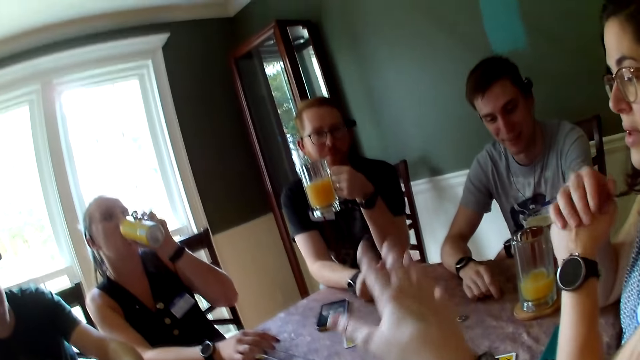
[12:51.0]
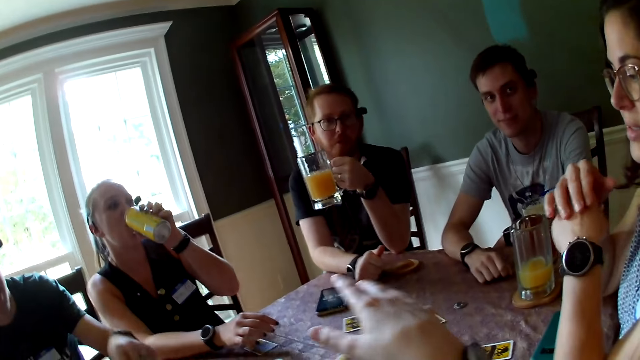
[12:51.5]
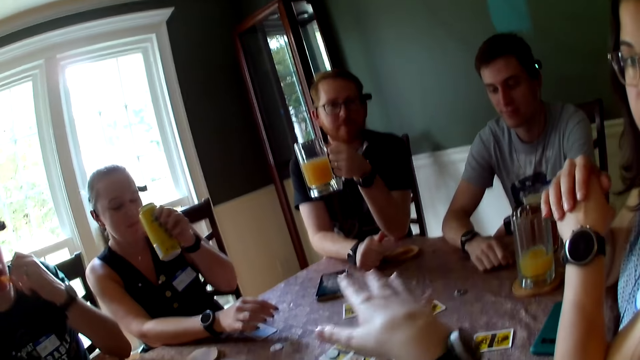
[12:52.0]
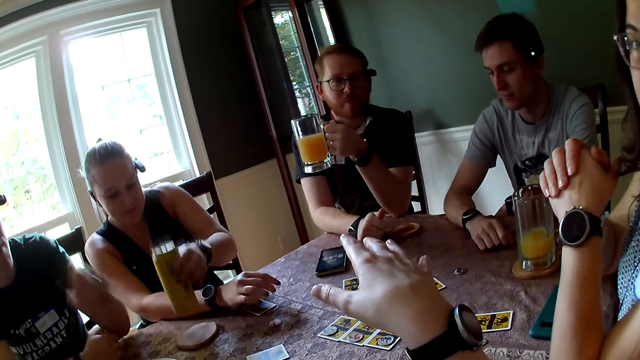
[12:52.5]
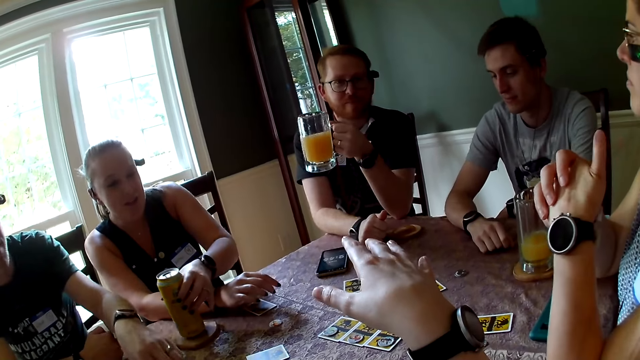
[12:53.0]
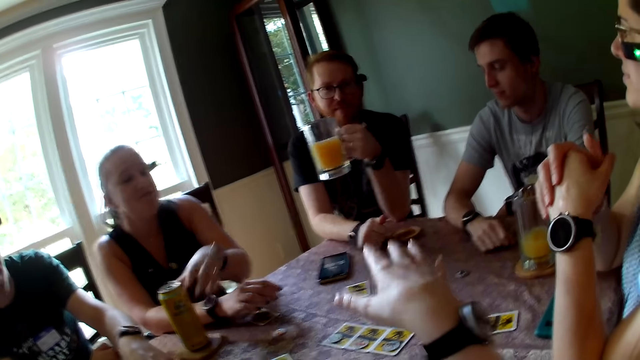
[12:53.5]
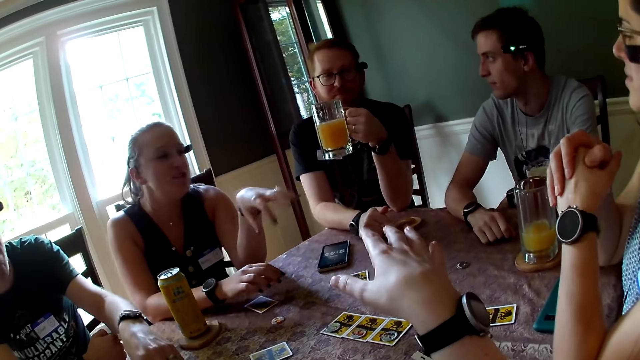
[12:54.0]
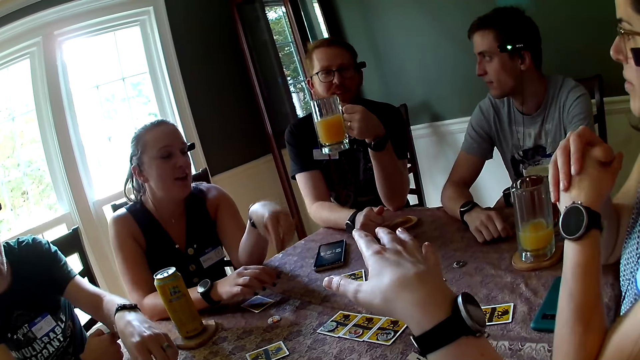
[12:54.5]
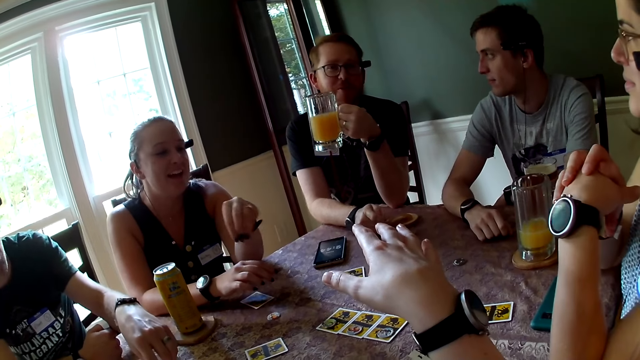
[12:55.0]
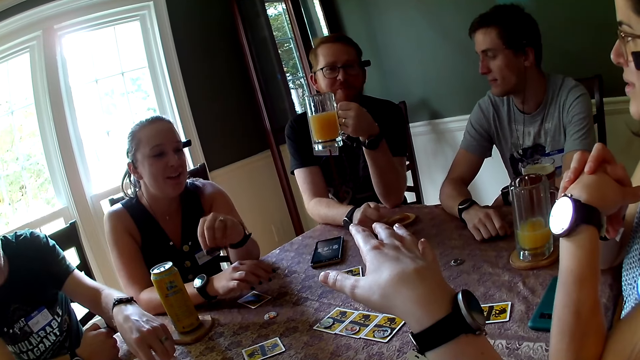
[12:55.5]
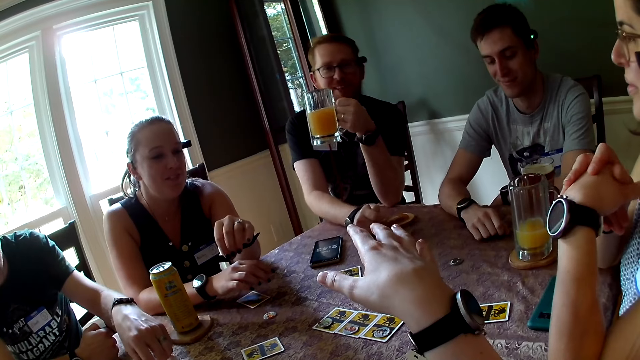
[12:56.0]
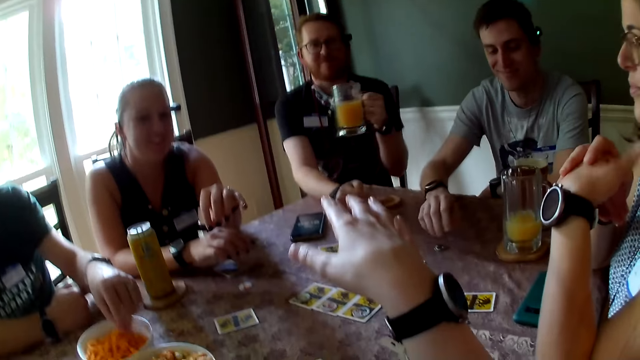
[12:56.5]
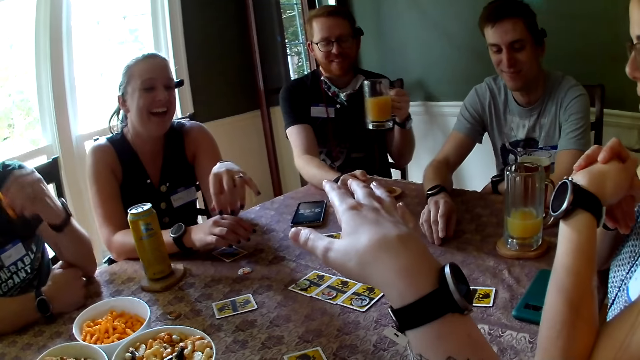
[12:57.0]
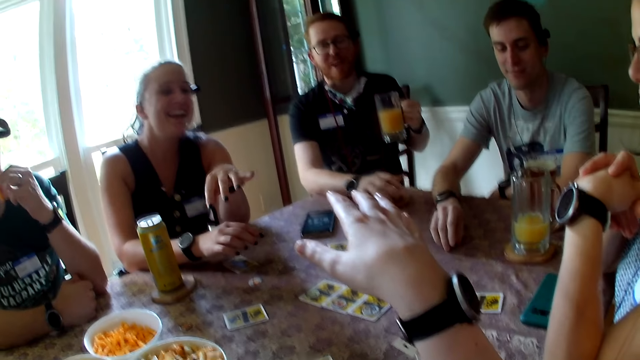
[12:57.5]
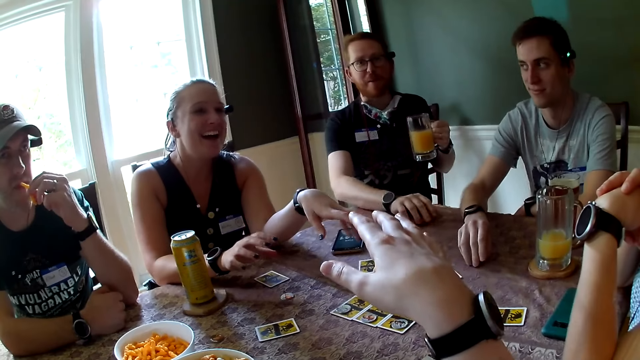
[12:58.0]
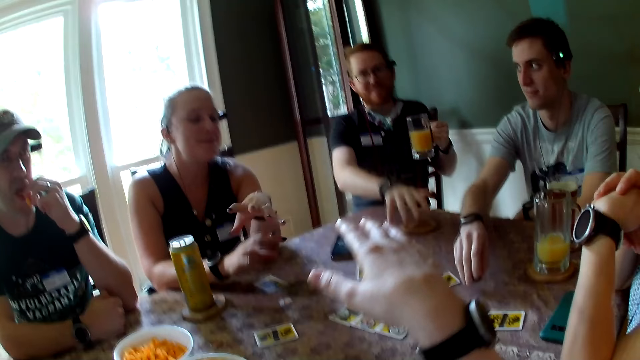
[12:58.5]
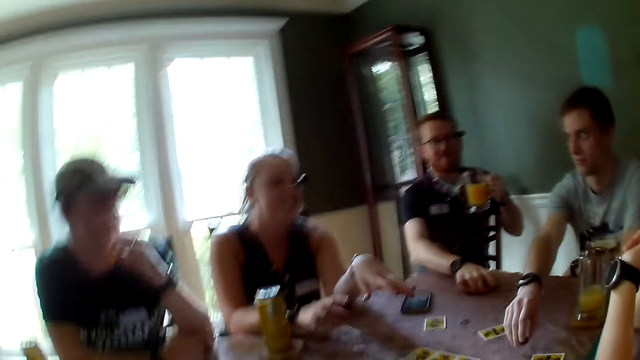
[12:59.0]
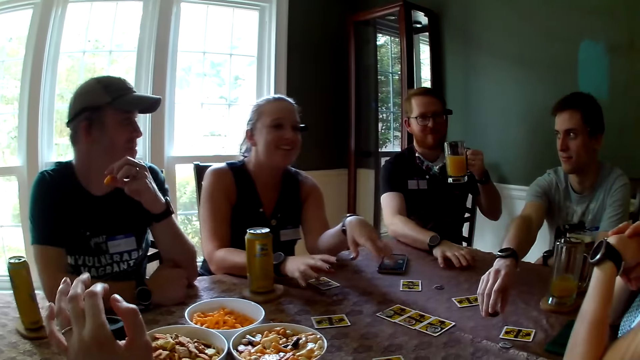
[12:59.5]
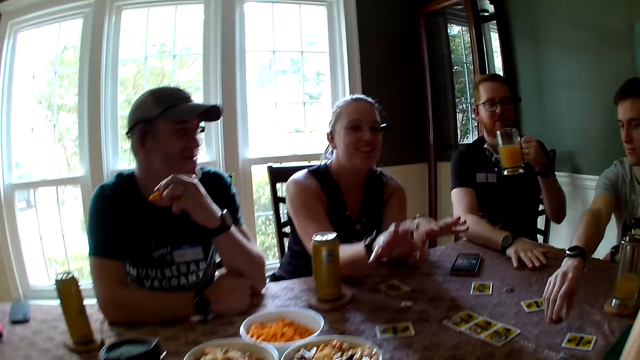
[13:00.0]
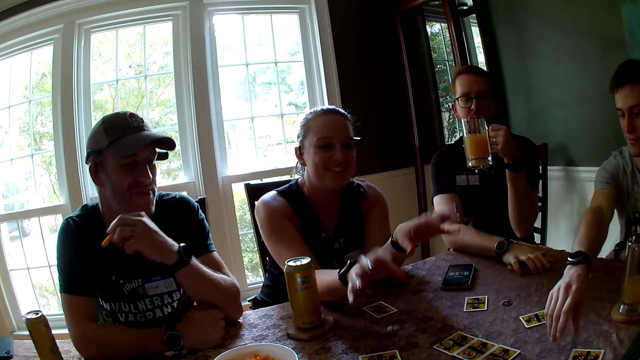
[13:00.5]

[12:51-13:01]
The camera wearer moves their hand. A woman drops the can in her left hand on the table. The camera wearer moves their hand. A man holds a glass of juice.

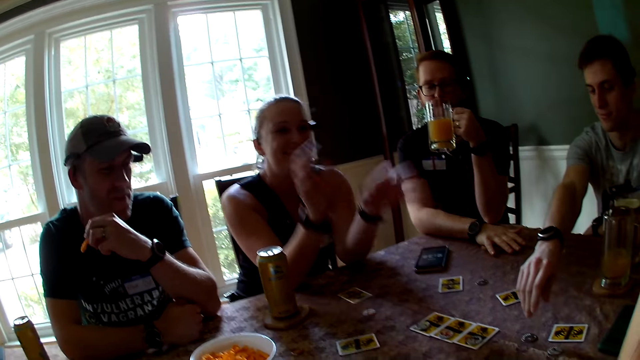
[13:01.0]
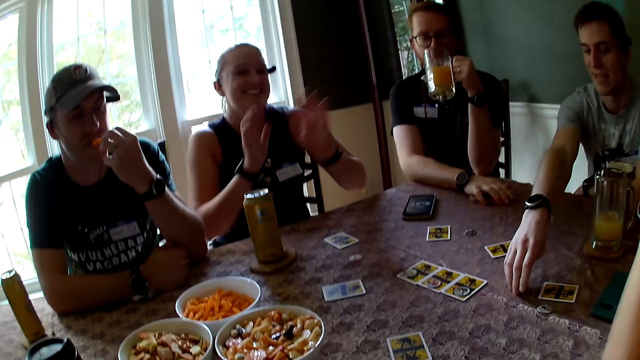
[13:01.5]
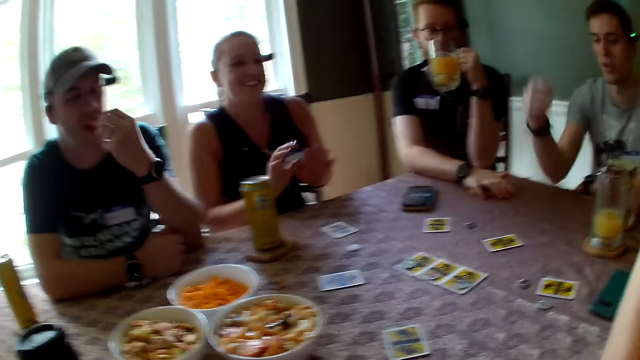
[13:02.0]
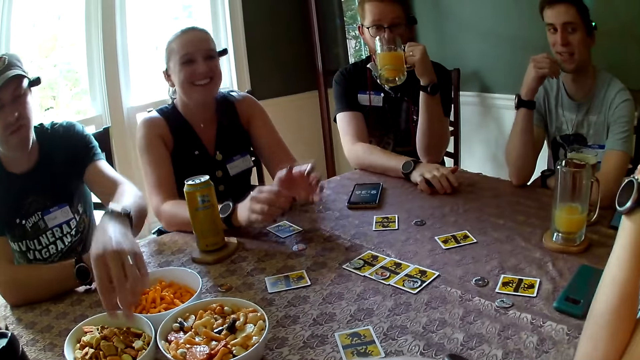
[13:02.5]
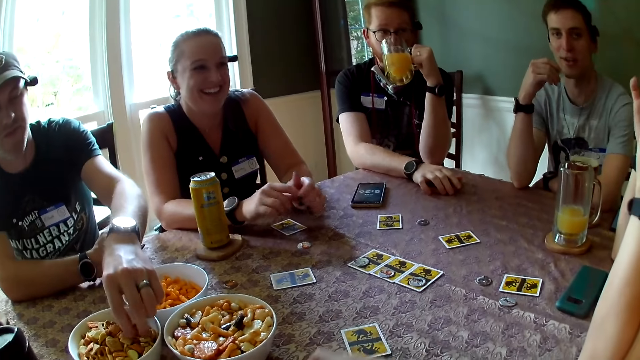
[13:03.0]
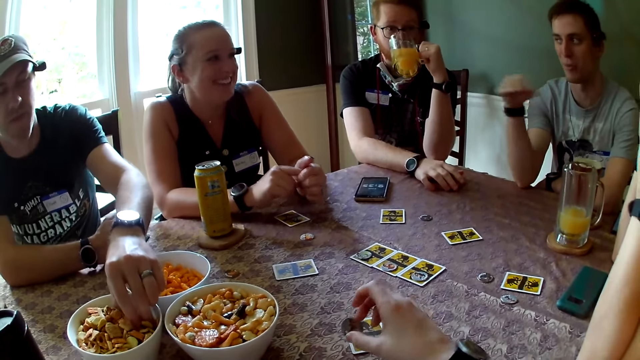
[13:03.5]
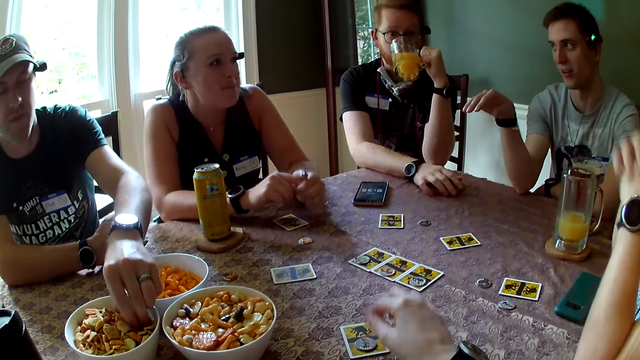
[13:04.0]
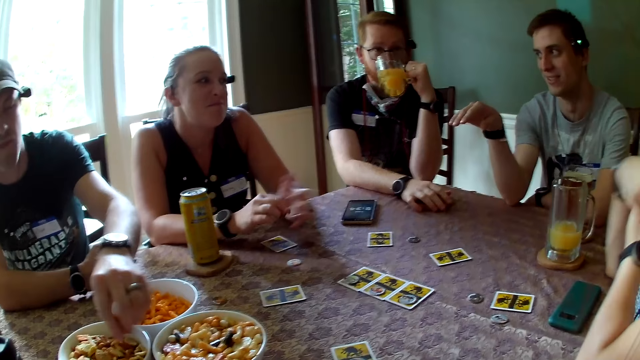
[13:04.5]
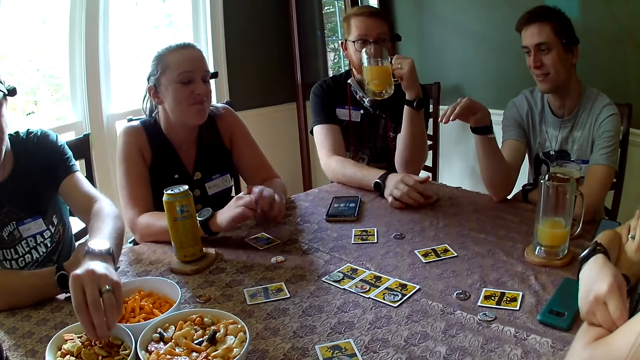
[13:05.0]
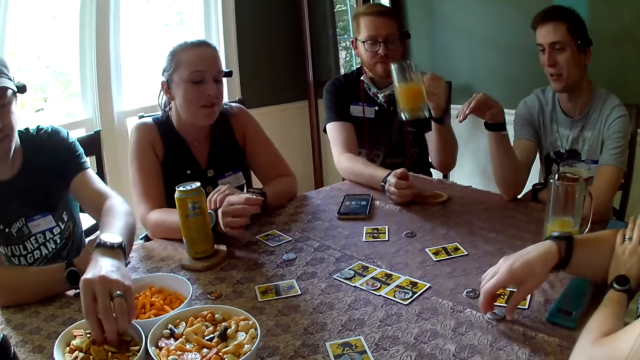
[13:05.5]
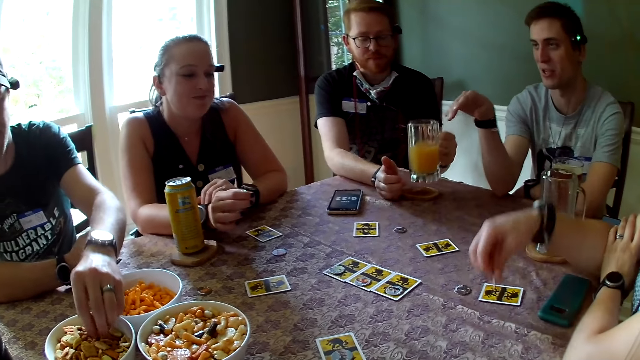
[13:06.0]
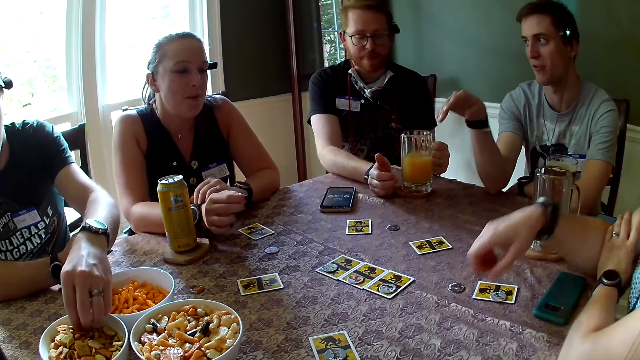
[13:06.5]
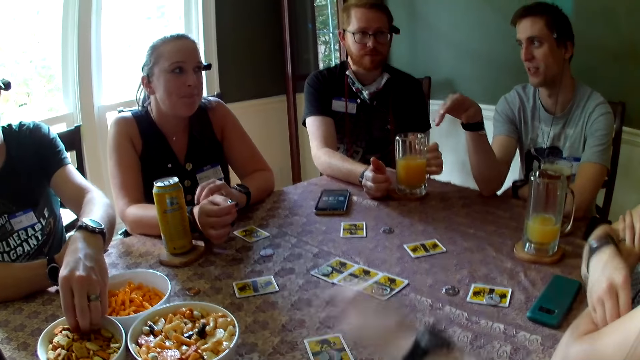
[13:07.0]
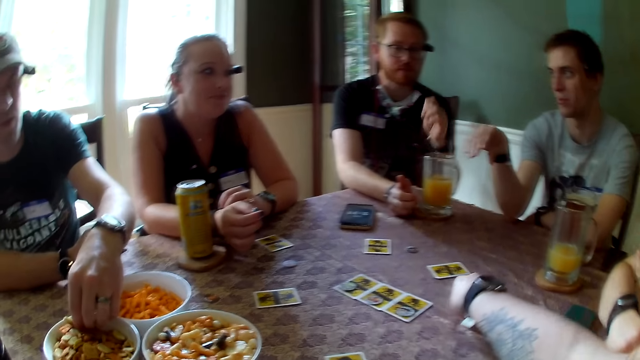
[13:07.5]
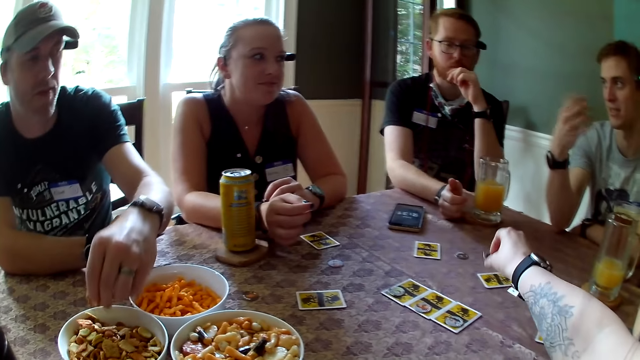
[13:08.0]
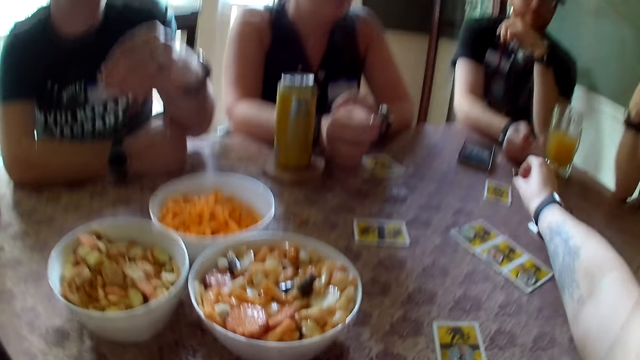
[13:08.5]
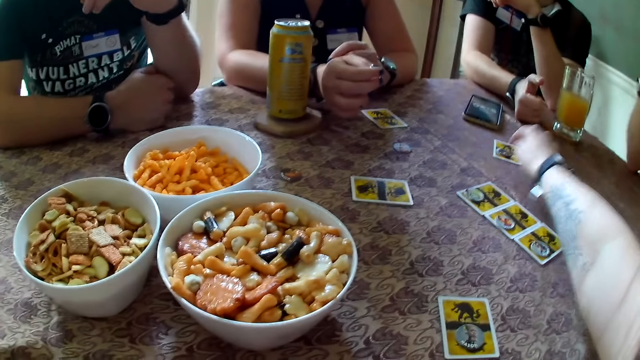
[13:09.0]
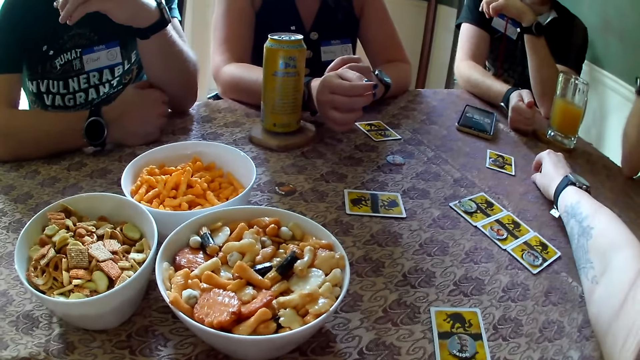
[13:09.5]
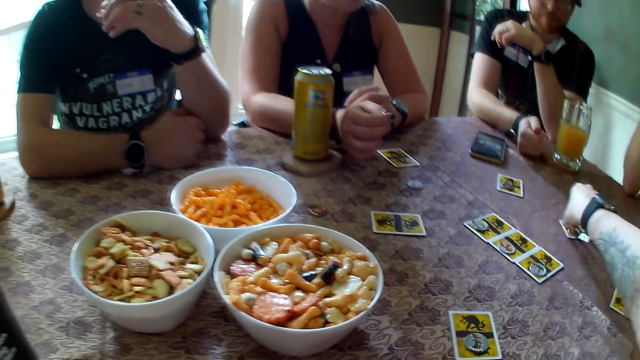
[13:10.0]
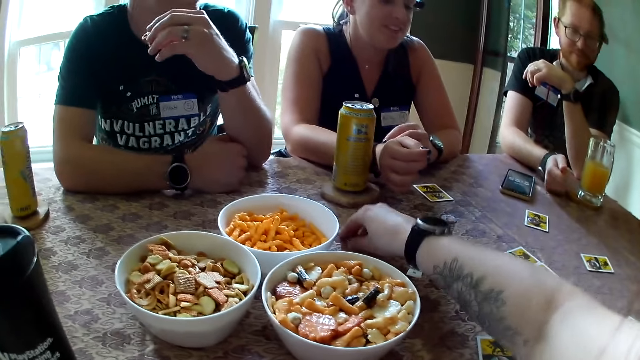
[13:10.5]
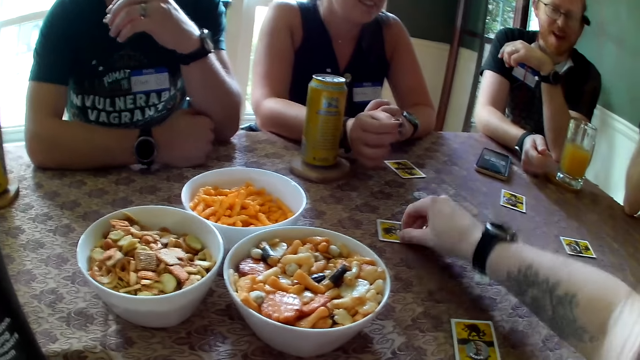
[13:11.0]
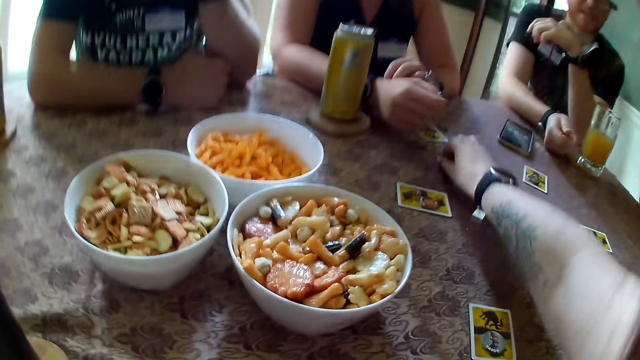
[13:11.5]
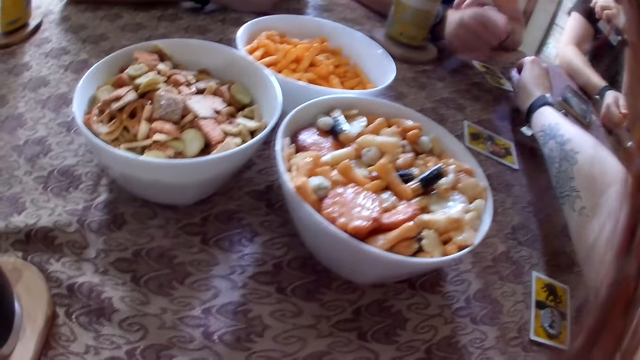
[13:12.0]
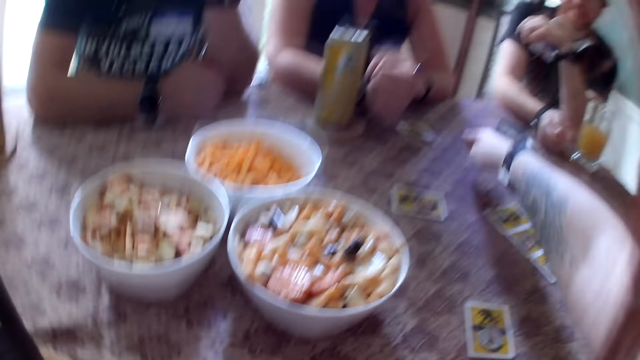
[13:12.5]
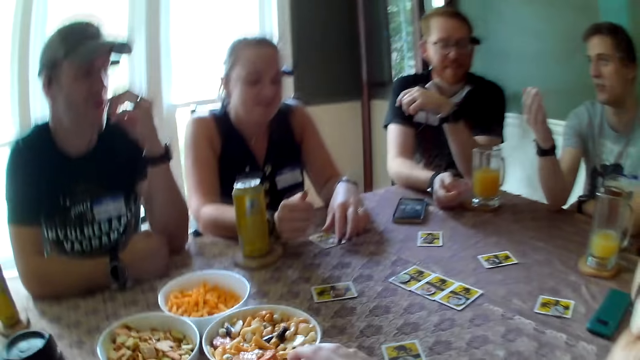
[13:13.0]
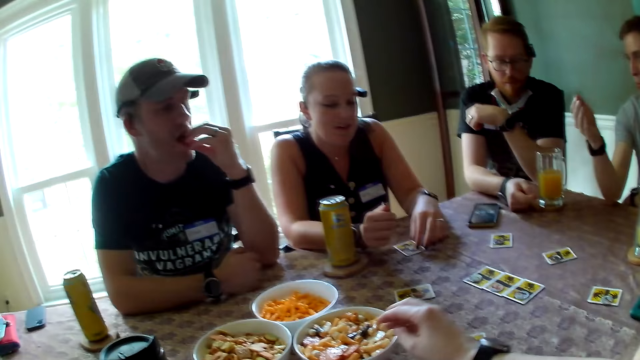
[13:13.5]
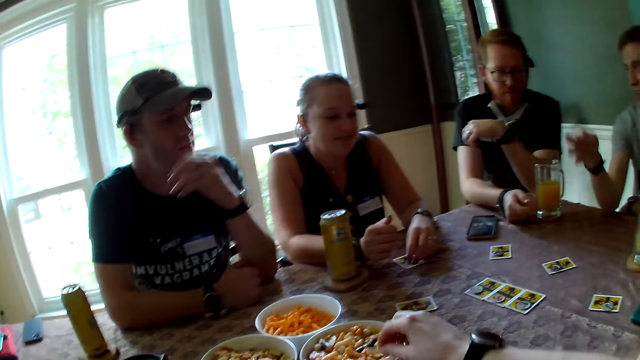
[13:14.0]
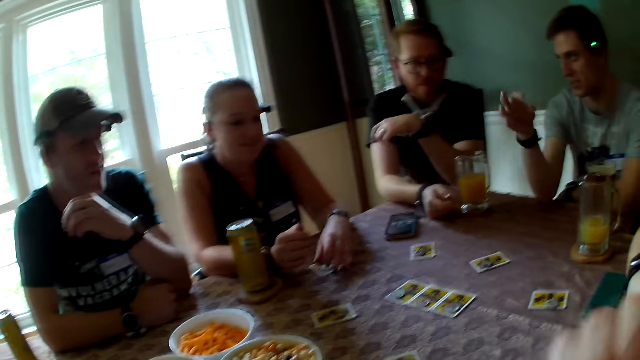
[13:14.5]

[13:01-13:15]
A woman speaks. A man picks up a cookie from a bowl on the table with his left hand. Another man drinks from the cup in his left hand. Another woman adjusts a chip from the table with her right hand. The second man drops the cup in his left hand on the table. Another woman drops a die. The camera wearer adjusts chips on the table with her right hand. She picks up a die. She drops the die on a card.
